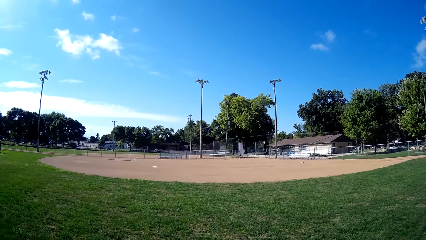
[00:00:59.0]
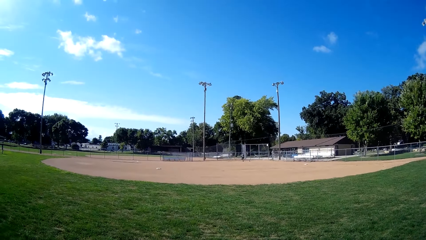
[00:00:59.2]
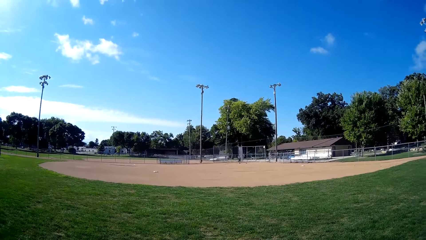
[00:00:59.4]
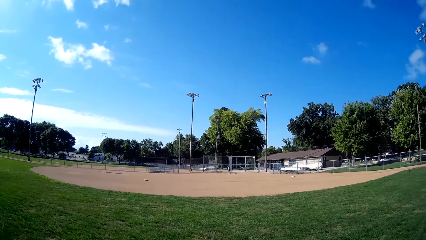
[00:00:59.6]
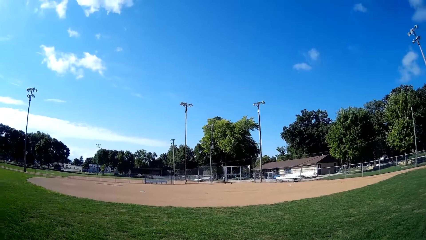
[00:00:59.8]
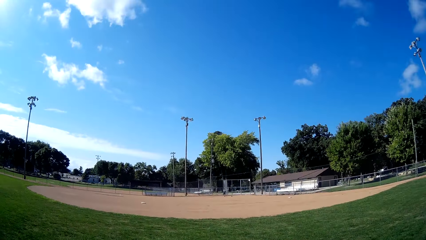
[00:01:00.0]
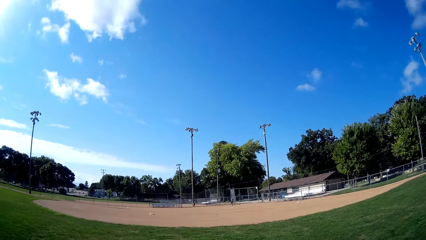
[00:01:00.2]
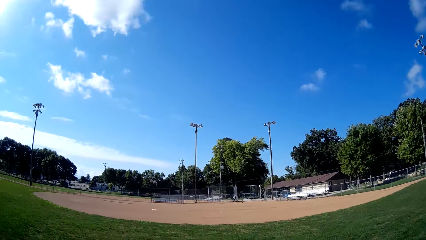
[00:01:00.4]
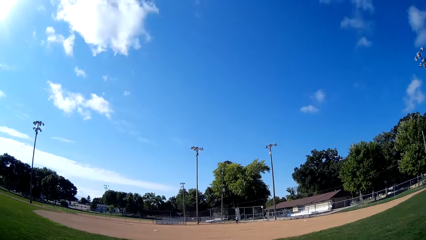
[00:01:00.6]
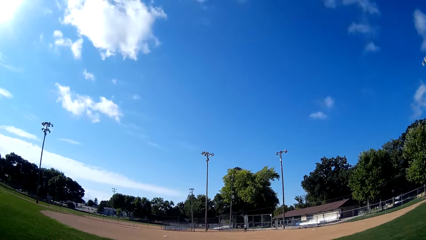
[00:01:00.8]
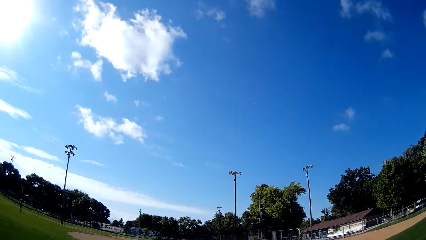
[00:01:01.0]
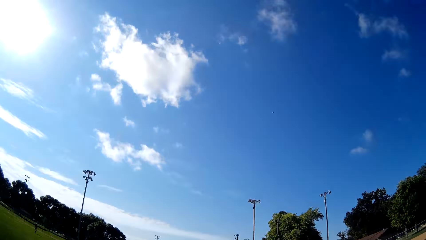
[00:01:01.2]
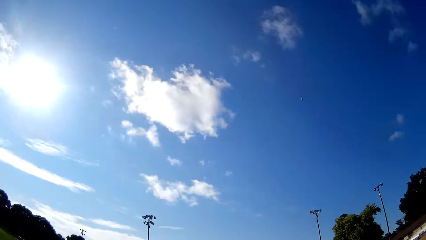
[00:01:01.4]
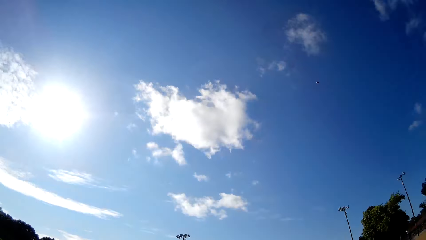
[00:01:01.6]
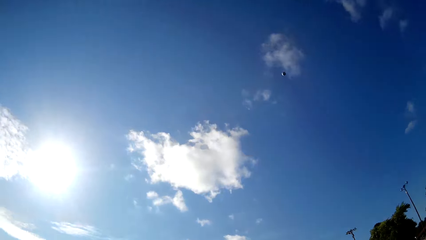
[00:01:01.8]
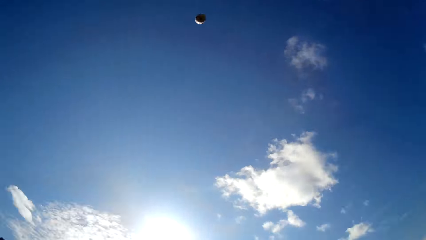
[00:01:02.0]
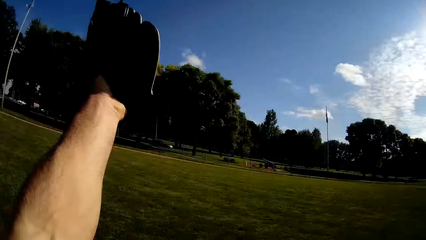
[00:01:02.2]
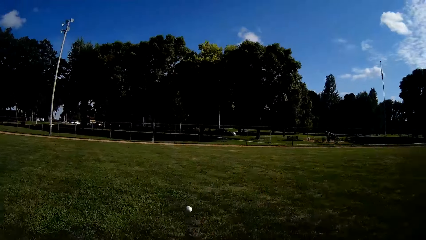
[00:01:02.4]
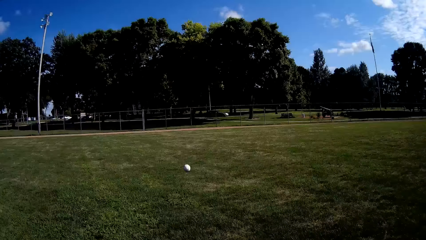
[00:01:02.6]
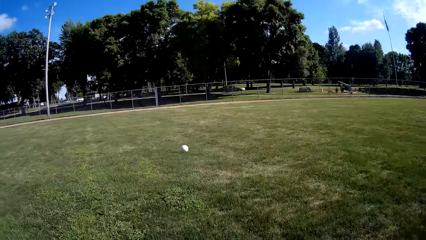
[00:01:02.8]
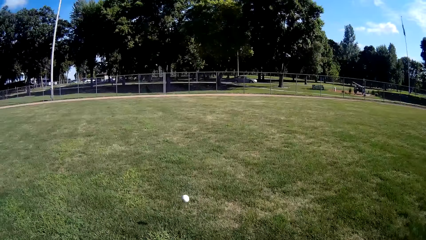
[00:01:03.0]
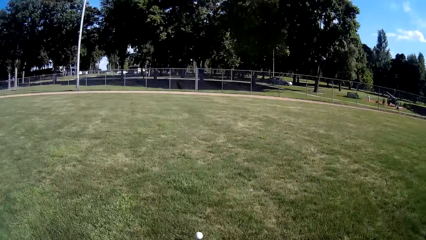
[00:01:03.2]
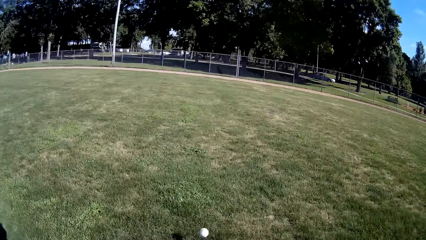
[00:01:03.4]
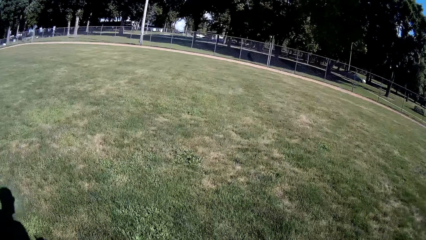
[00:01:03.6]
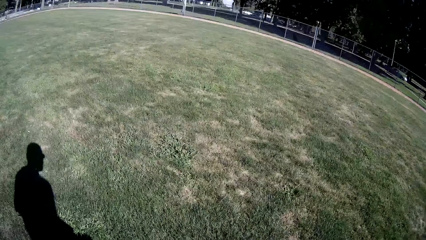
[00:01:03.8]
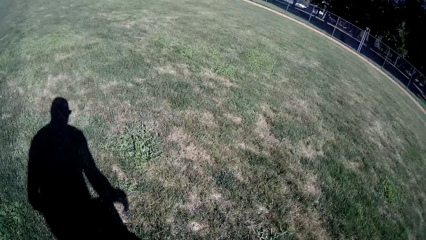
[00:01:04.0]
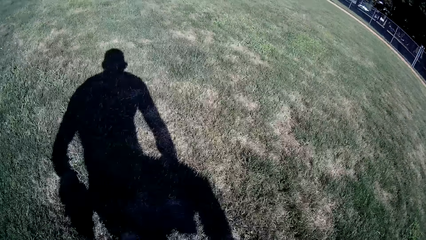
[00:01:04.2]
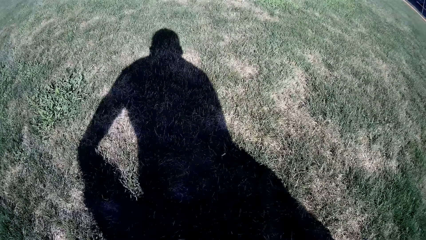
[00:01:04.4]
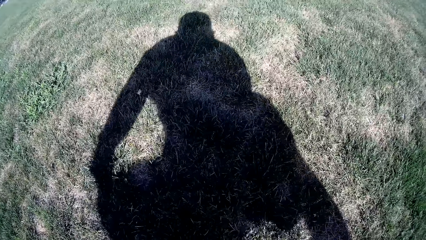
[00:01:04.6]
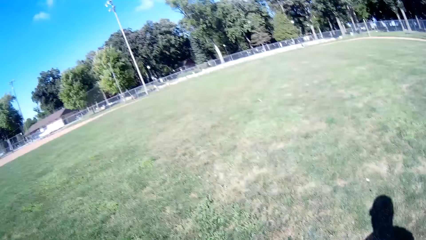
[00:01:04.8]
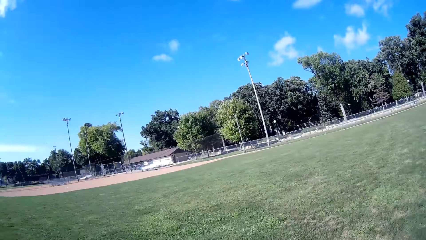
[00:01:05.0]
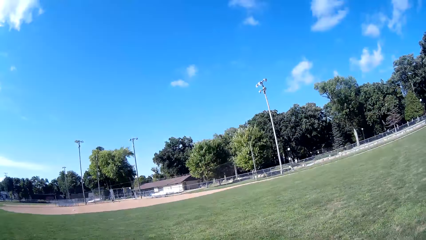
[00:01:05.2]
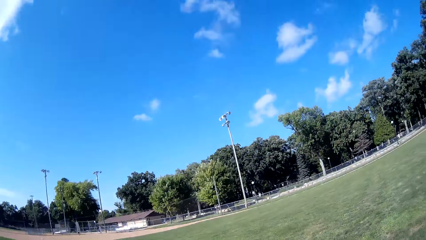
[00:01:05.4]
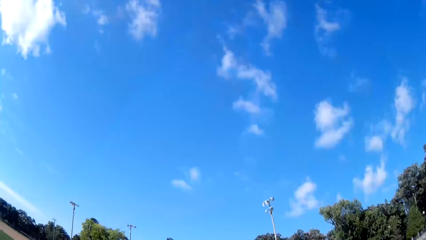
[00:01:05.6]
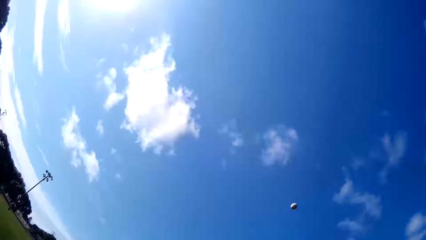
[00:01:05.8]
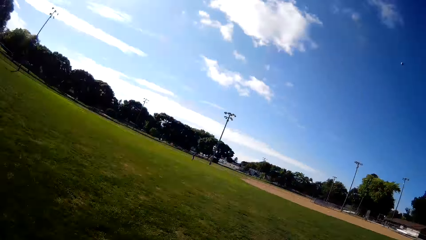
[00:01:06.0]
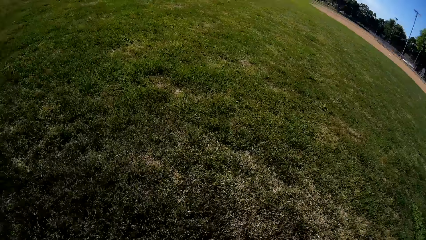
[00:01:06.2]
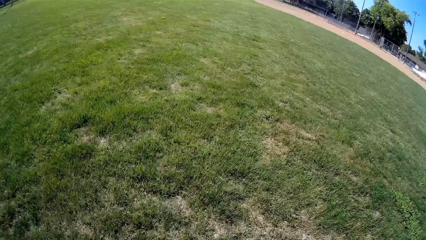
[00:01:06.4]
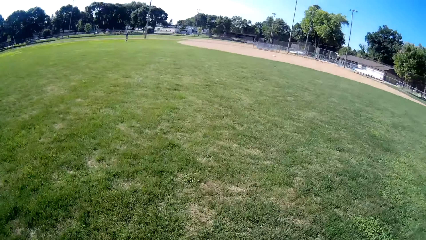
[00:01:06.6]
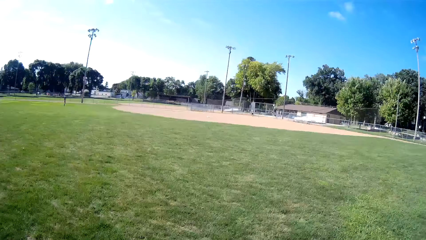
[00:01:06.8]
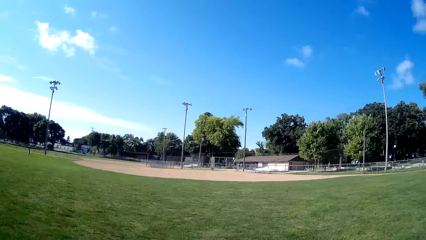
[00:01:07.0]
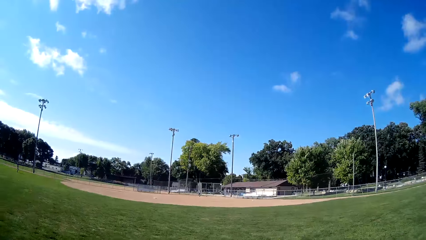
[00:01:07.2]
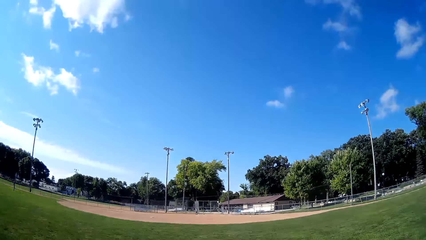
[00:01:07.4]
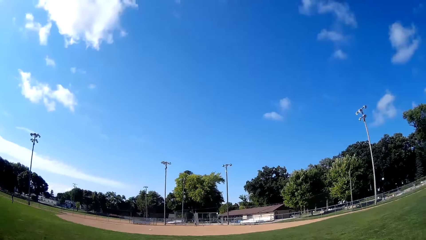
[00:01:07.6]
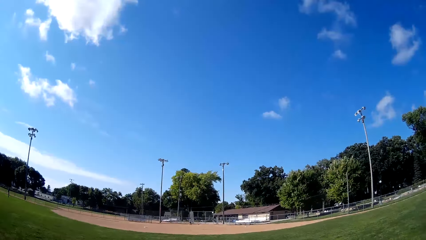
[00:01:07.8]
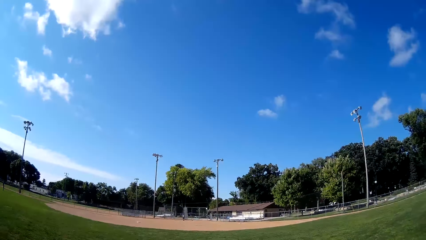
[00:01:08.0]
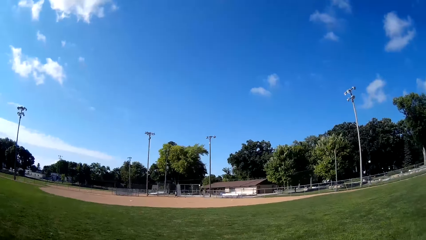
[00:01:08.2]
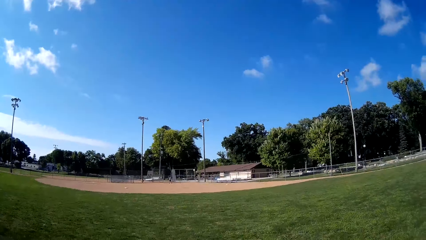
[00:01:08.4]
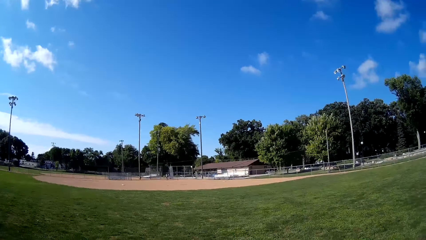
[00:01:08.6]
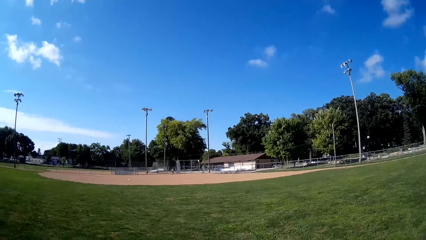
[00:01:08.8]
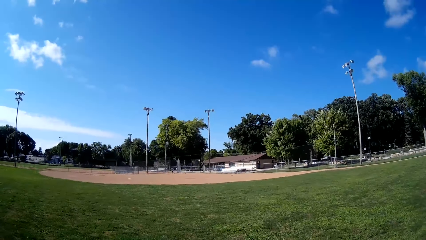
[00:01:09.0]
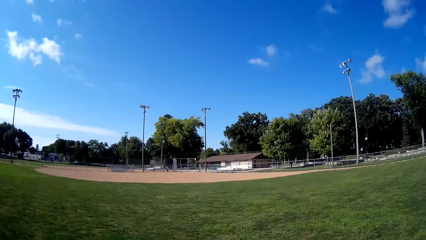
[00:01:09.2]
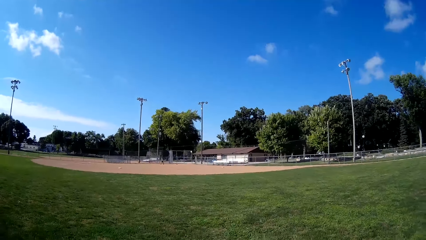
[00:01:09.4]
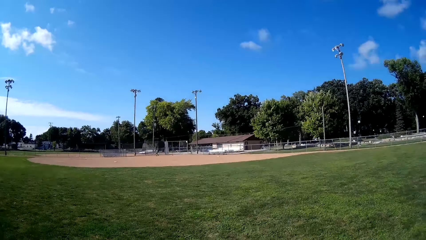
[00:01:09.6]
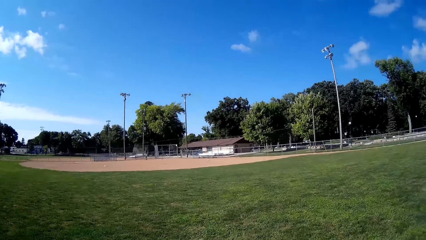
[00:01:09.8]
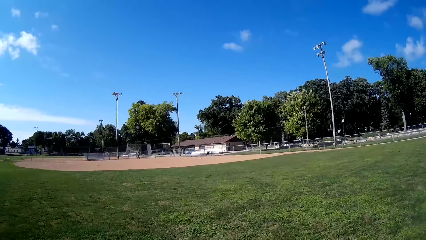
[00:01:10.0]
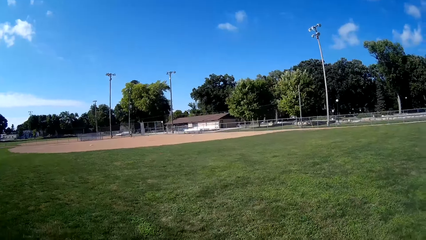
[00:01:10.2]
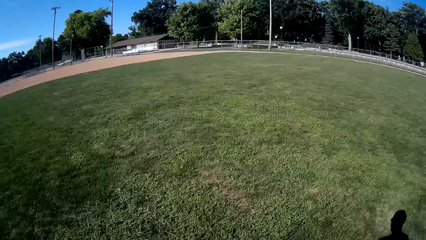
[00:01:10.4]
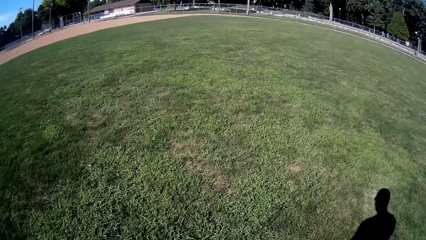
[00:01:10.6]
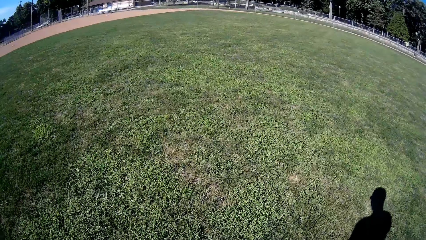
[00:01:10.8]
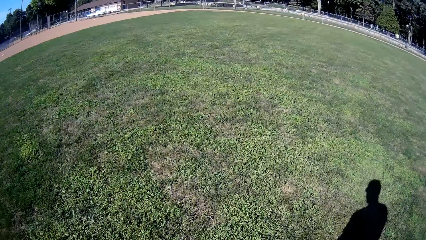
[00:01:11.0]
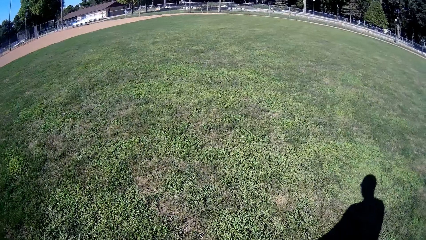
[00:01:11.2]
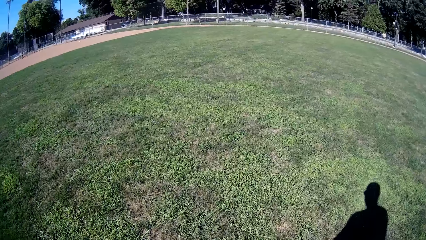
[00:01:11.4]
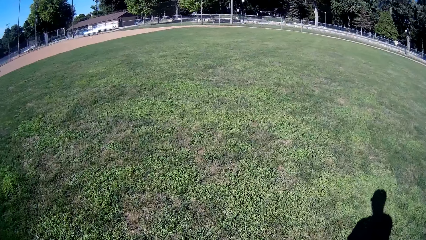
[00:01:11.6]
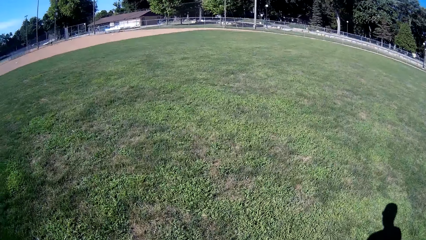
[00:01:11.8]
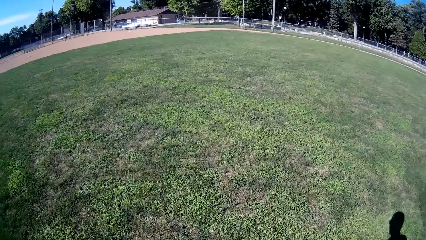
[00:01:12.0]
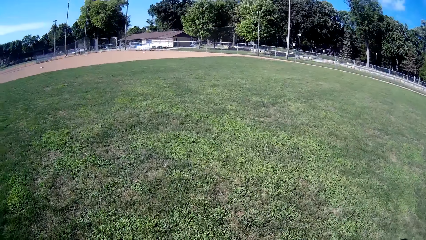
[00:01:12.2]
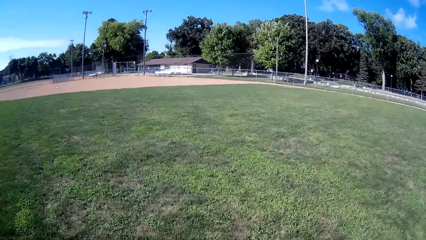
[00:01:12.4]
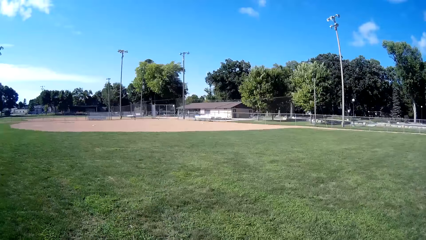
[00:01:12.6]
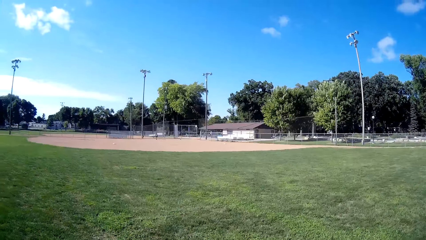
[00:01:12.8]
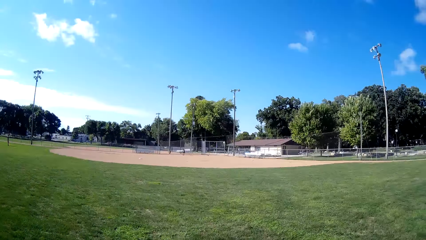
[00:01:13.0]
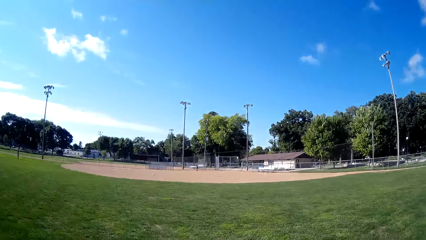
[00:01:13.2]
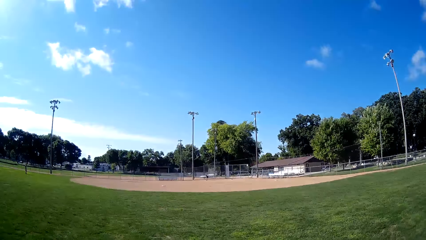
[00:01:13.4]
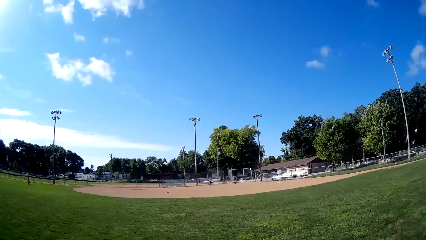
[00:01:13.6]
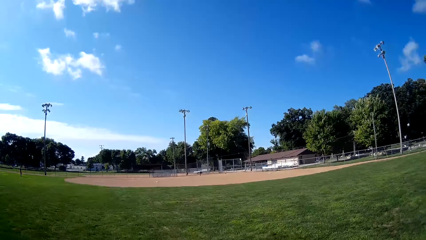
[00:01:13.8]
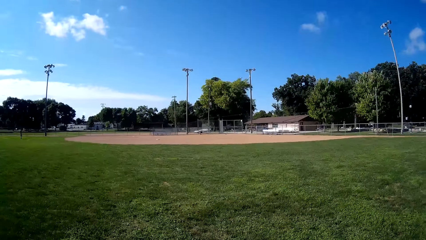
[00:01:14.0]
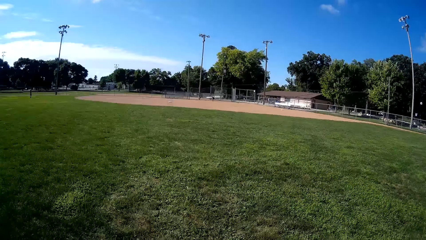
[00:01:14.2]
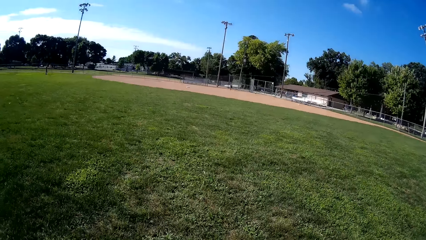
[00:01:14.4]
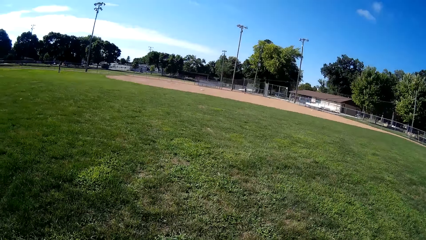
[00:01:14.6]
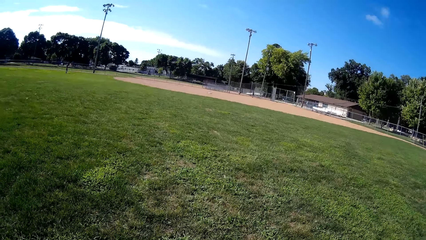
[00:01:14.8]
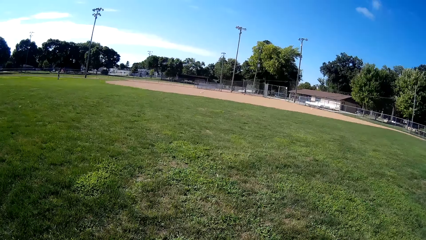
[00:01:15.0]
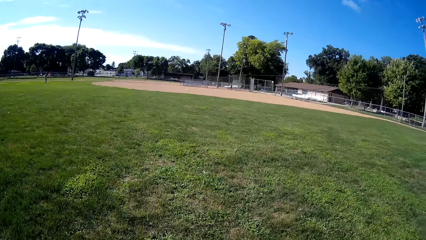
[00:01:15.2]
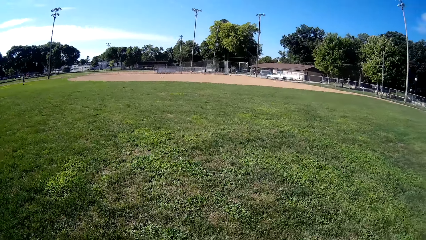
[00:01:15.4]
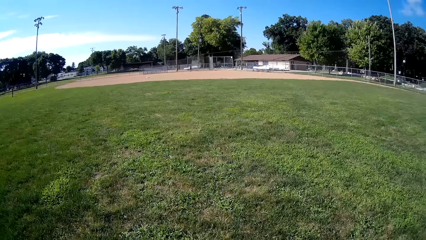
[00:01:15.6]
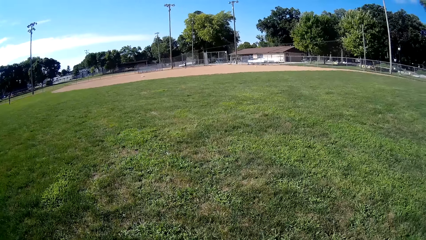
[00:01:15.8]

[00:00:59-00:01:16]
A man hits a baseball. The camera wearer looks up. The man throws the ball towards the camera wearer. The camera wearer hits the ball with the baseball glove. He runs after the baseball, picks up the baseball with his right hand and throws the baseball to the man. He walks towards a baseball field.
